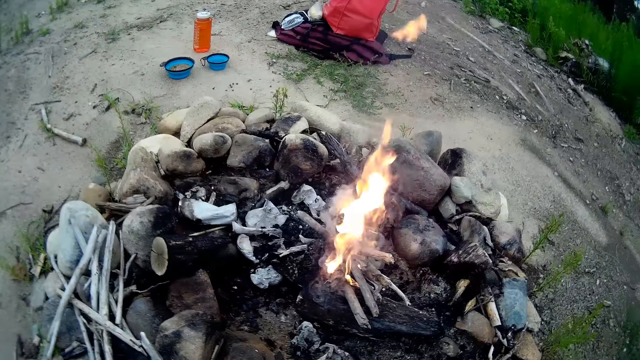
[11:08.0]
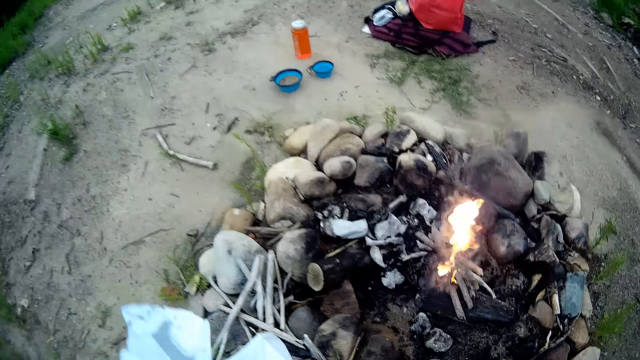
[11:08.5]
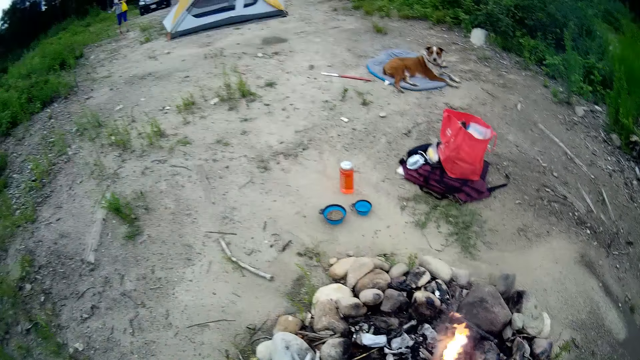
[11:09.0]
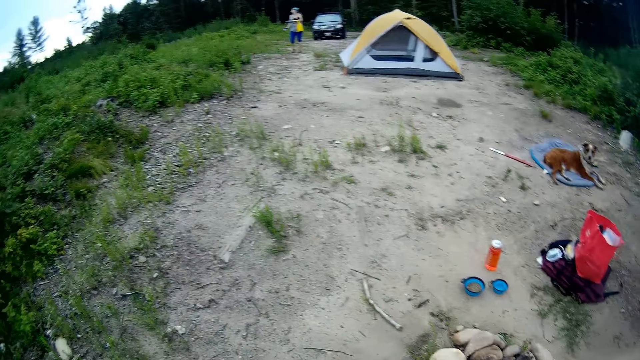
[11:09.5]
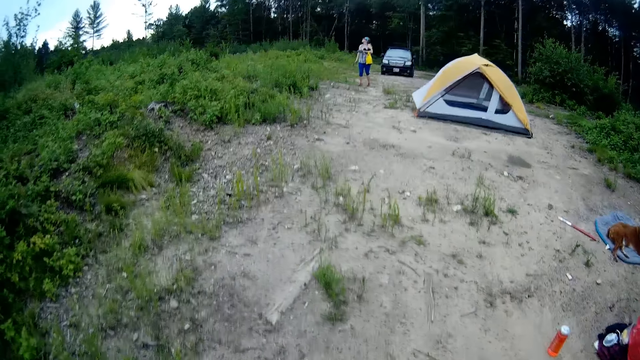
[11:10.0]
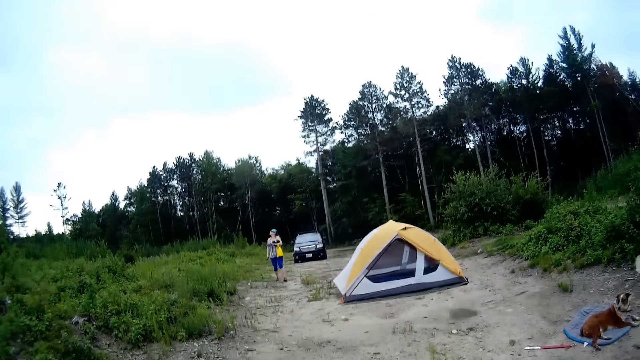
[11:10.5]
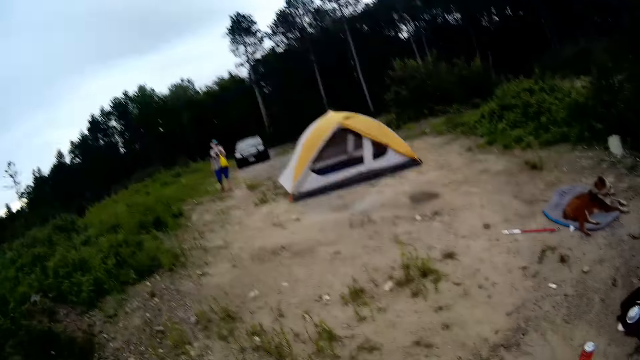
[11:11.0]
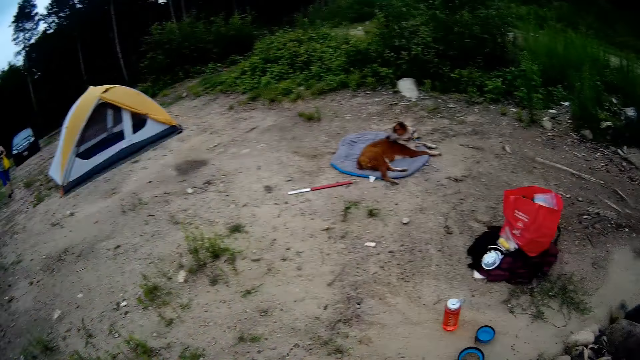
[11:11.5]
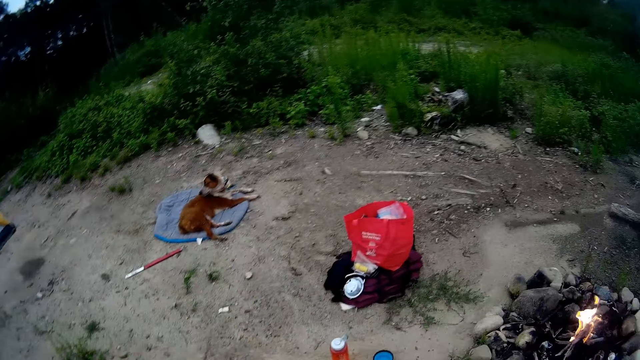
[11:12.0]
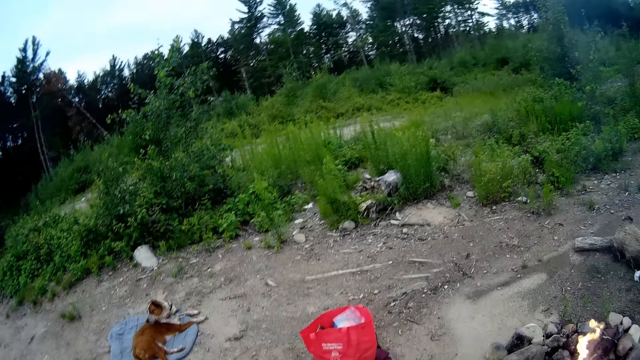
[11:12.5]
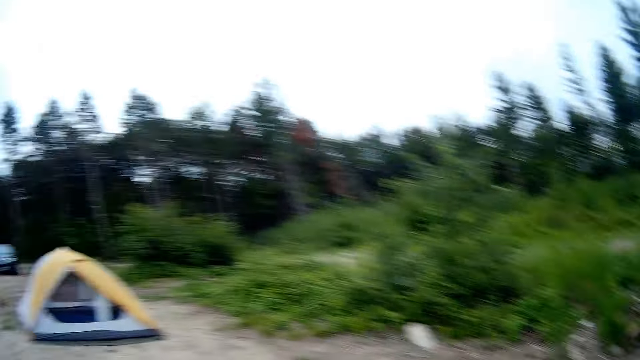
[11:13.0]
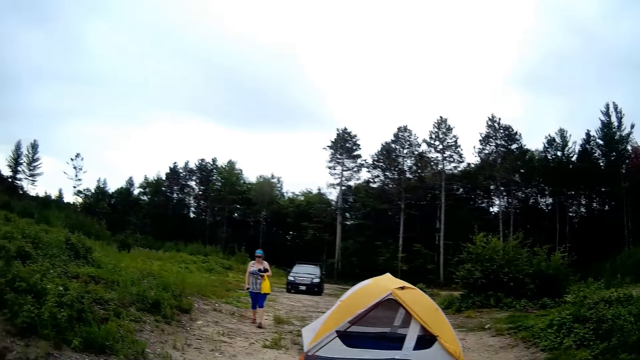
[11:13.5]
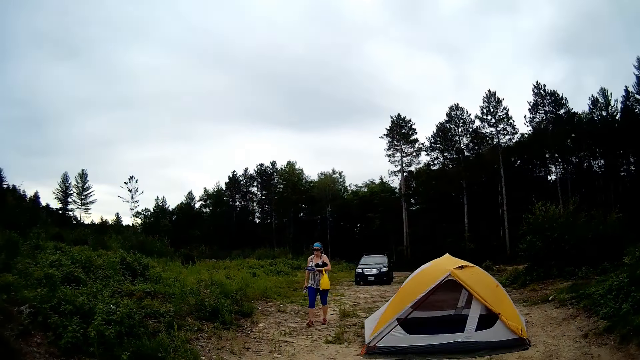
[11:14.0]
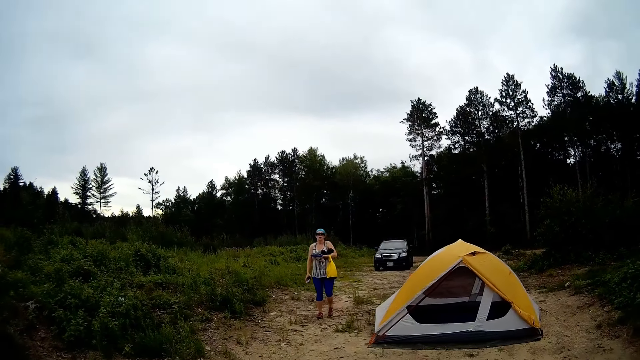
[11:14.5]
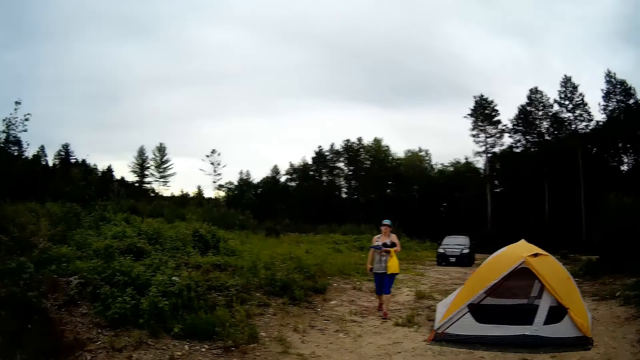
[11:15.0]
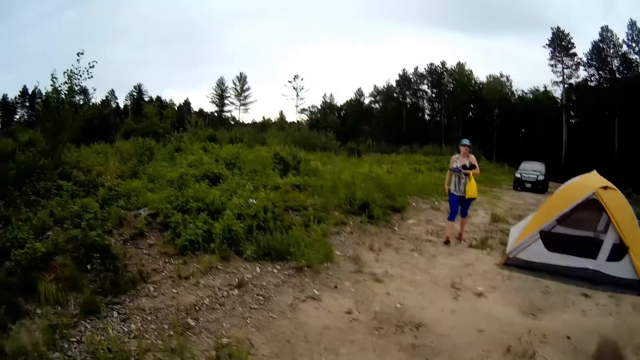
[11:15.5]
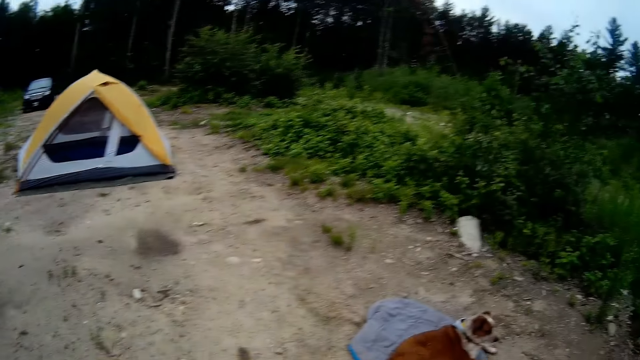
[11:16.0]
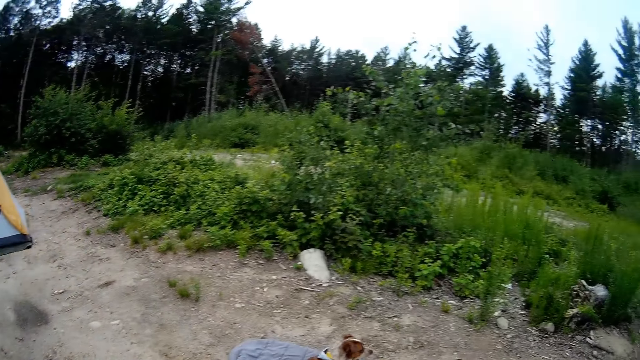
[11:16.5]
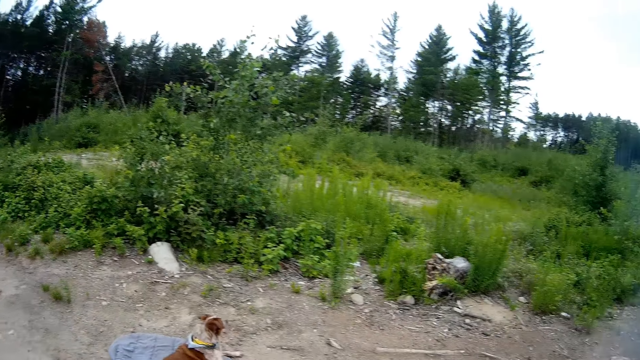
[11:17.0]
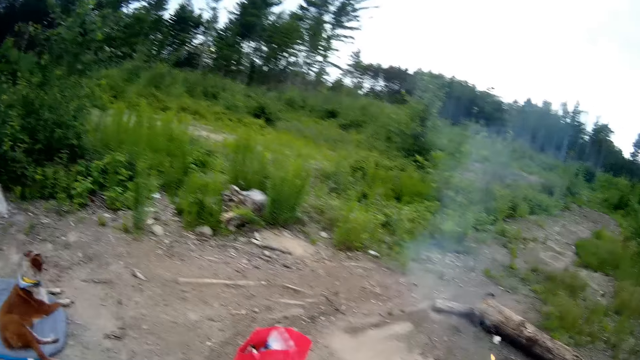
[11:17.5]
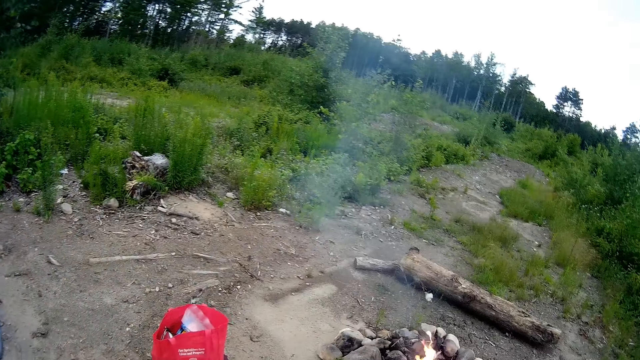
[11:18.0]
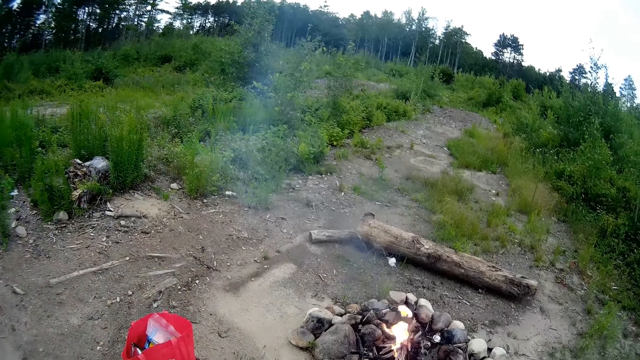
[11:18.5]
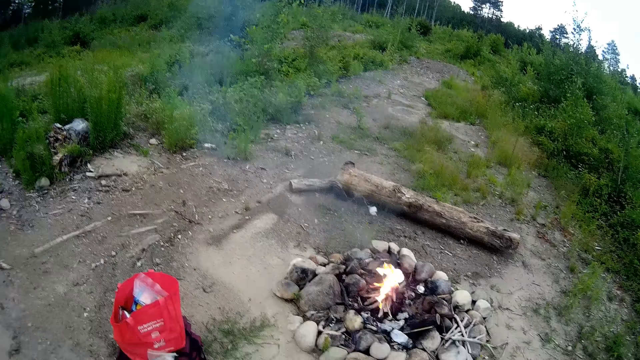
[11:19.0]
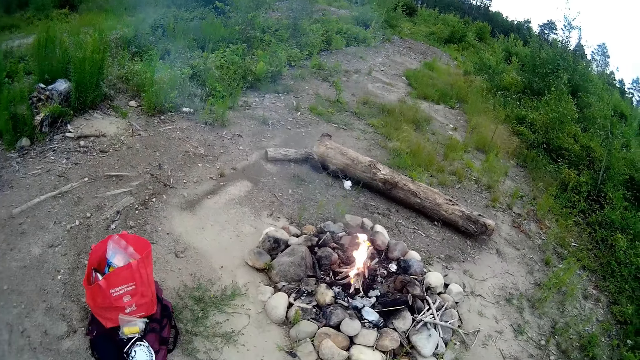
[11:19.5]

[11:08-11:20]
The camera wearer picks up a paper with his left hand. He moves away from the firepit. He talks to a woman. The woman moves towards the tent. The woman walks towards the camera wearer. The camera wearer turns around the camp fireplace.

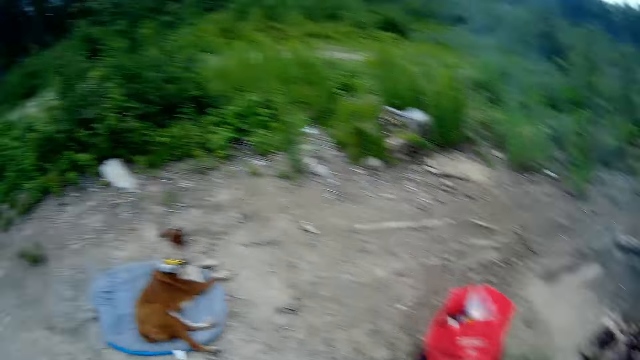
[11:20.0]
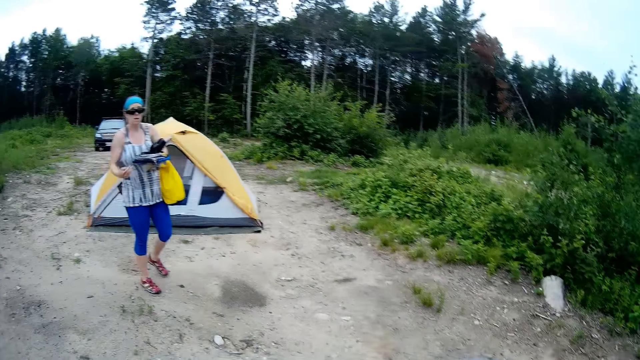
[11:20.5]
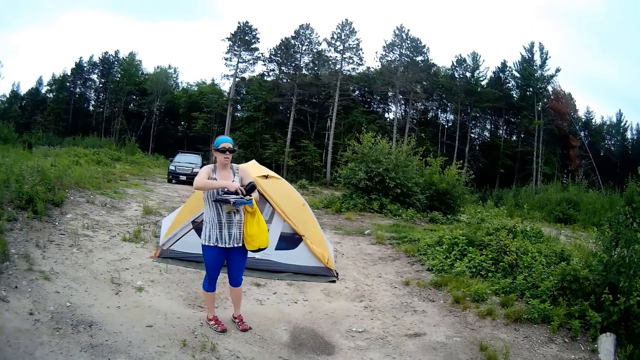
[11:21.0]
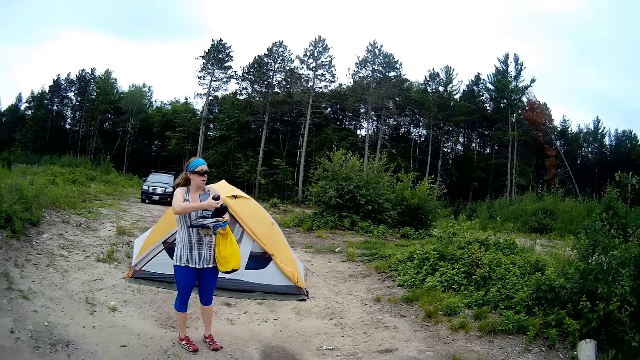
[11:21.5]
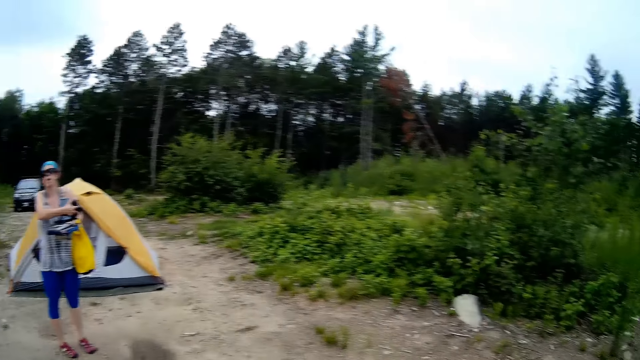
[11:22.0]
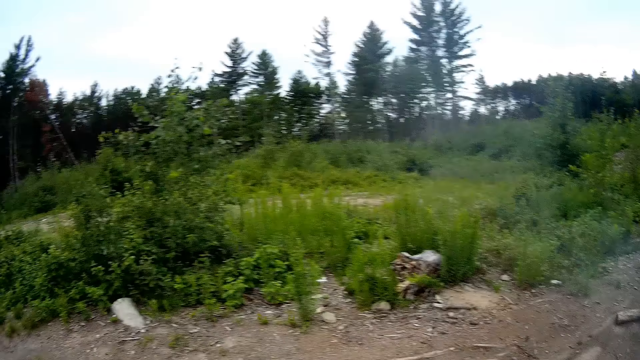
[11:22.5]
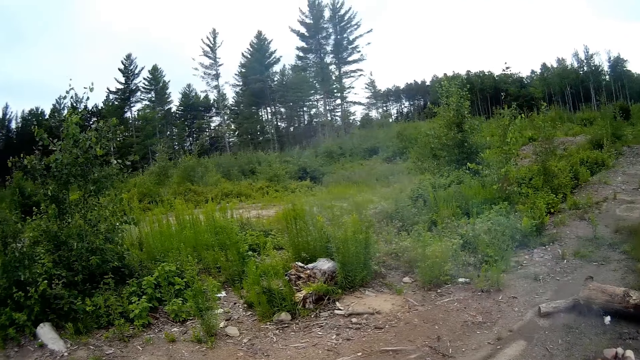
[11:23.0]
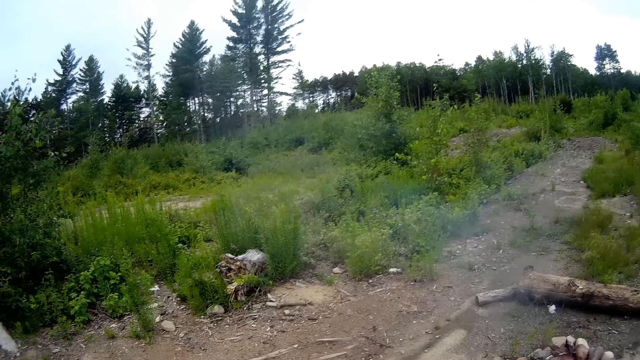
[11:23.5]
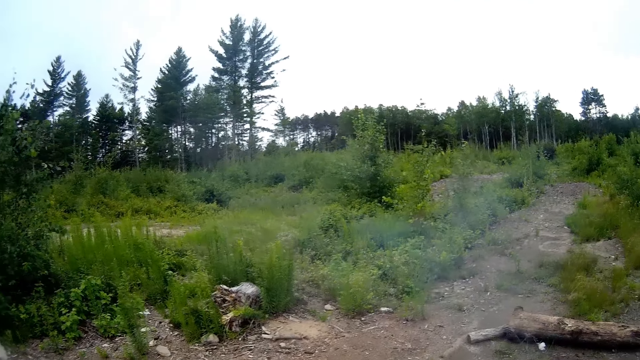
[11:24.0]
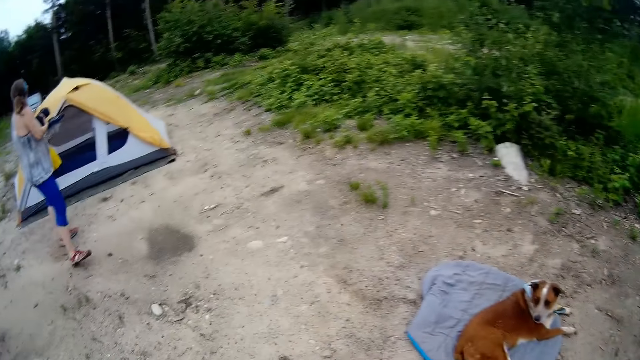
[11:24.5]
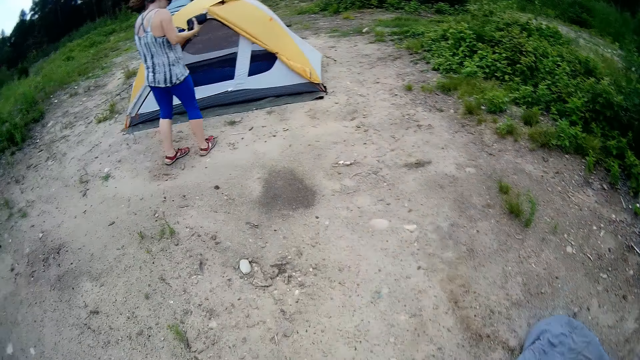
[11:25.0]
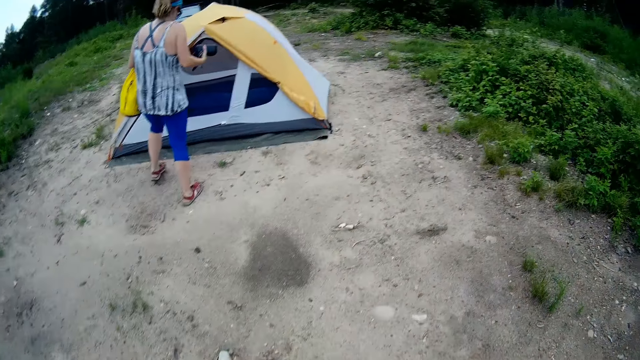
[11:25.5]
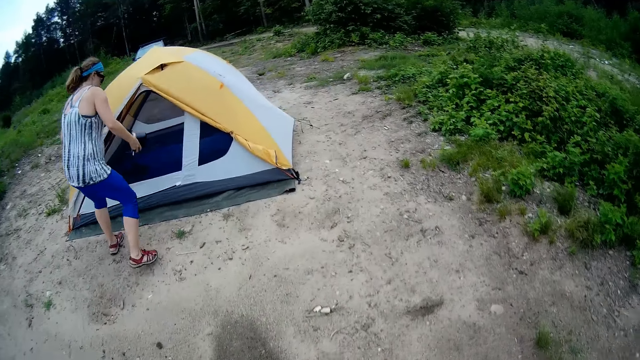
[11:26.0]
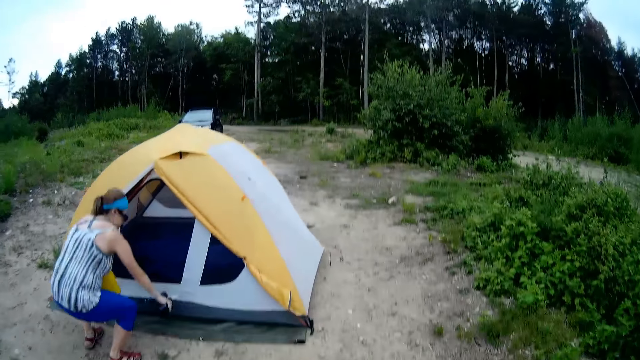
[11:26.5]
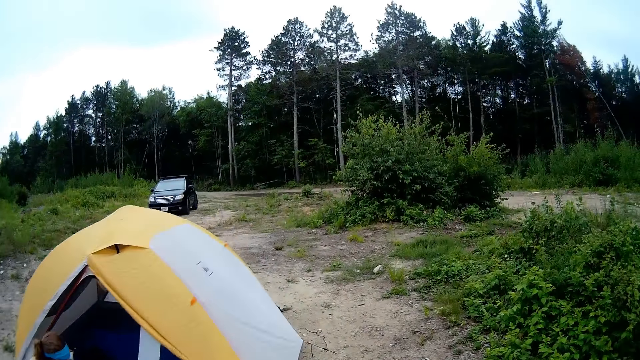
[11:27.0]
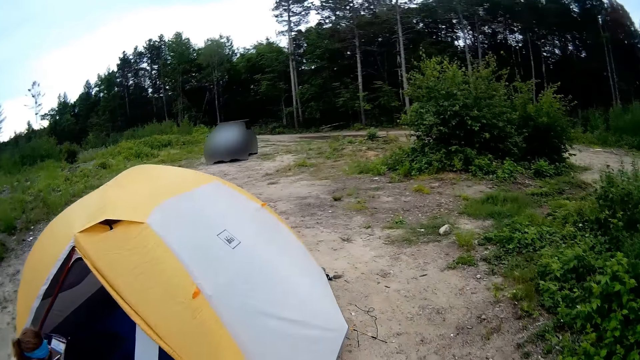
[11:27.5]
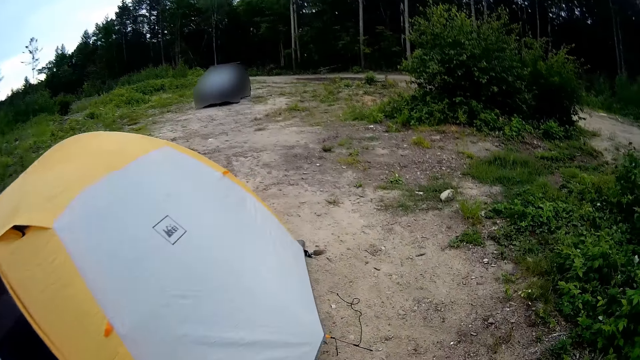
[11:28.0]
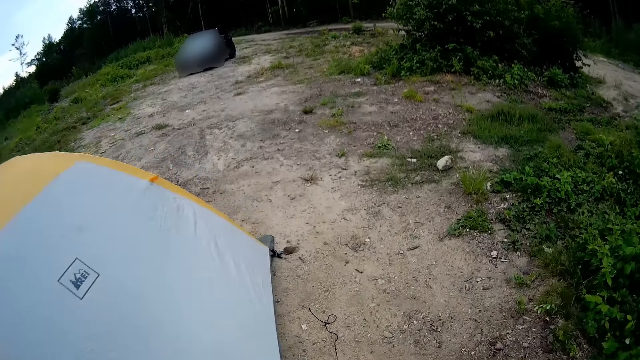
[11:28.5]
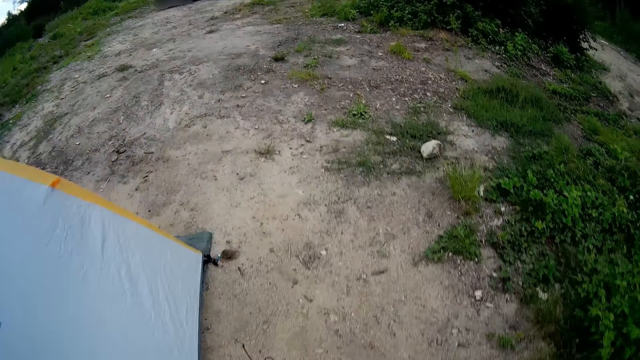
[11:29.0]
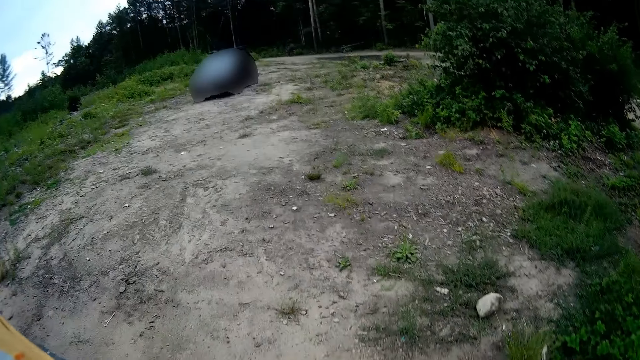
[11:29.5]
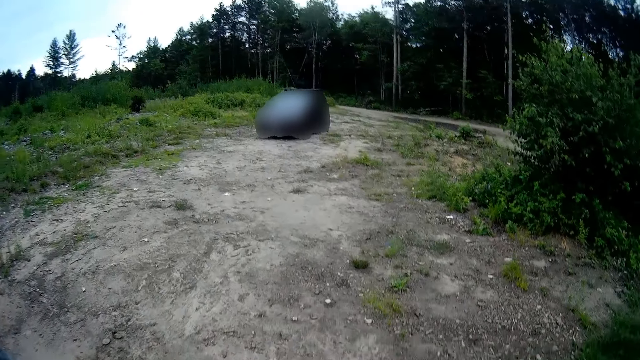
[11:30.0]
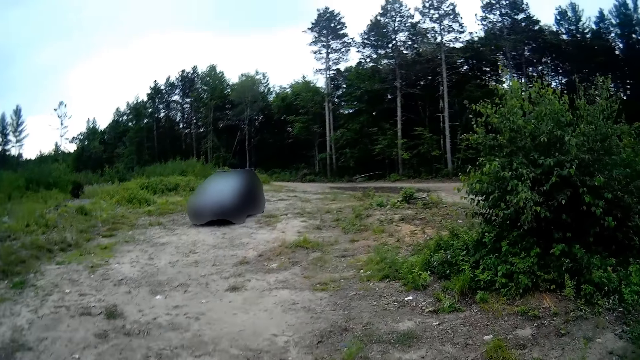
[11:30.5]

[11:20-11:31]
A person lifts something. The camera wearer turns around the camp fireplace. The person walks towards the camping tent. The person drops a black bag beside the tent with her right hand. The camera wearer walks towards some dried logs on the camp ground. They walk around the camping tent. They walk towards the car.
